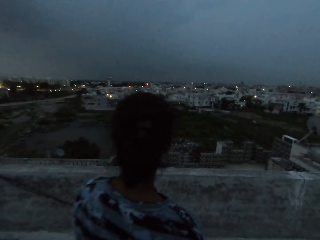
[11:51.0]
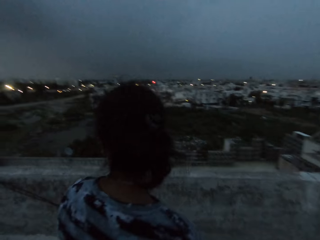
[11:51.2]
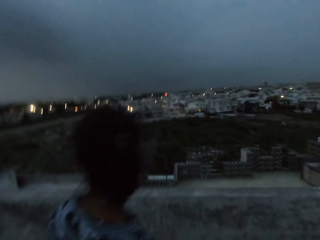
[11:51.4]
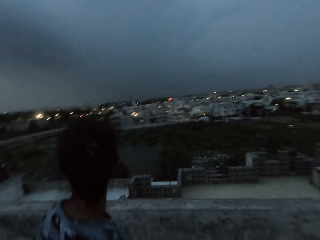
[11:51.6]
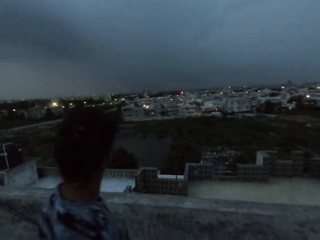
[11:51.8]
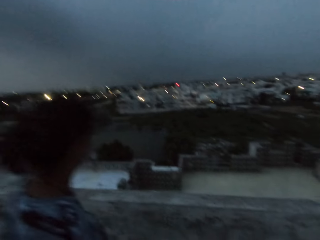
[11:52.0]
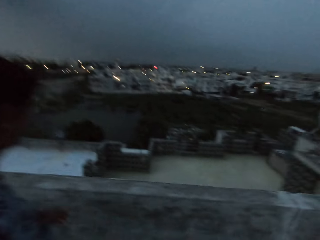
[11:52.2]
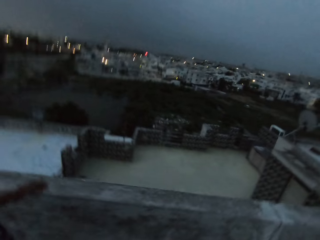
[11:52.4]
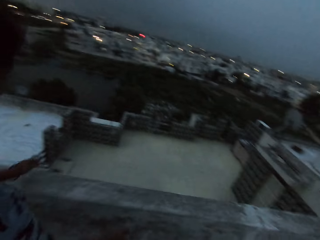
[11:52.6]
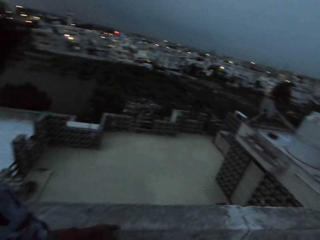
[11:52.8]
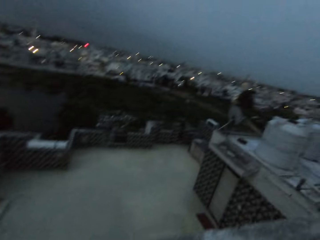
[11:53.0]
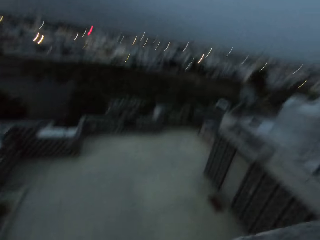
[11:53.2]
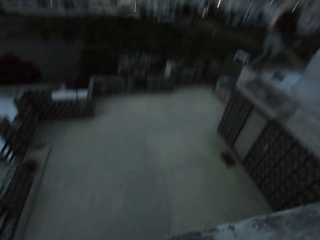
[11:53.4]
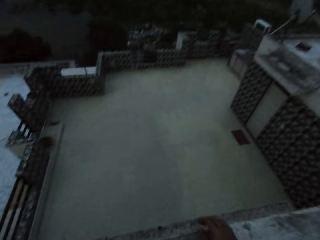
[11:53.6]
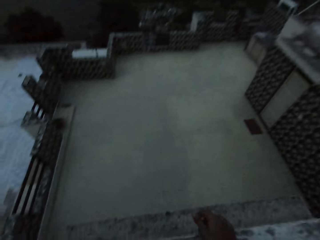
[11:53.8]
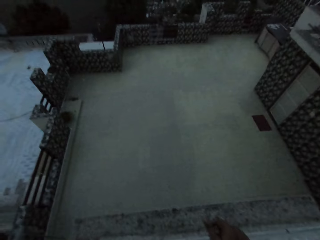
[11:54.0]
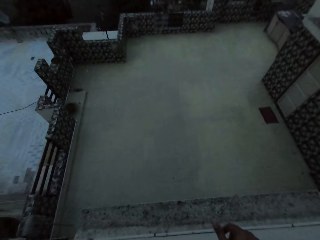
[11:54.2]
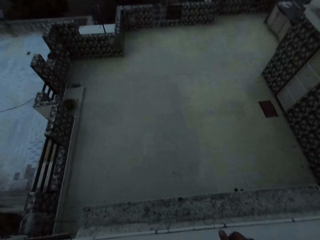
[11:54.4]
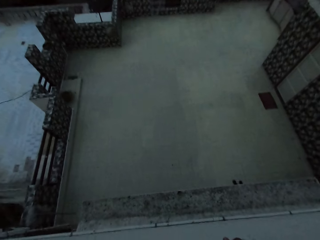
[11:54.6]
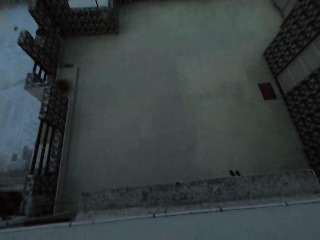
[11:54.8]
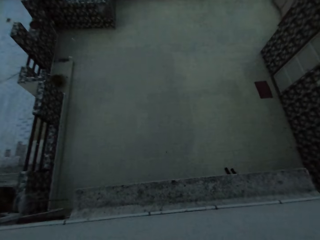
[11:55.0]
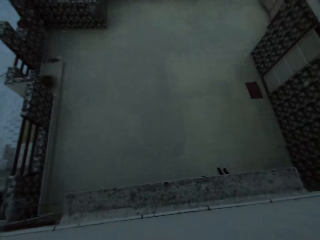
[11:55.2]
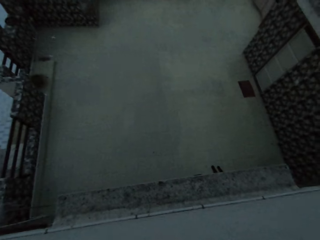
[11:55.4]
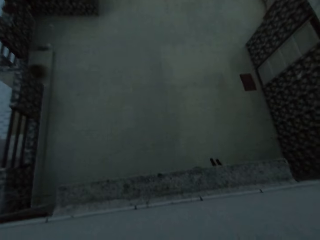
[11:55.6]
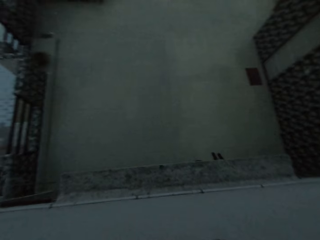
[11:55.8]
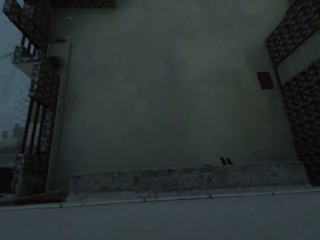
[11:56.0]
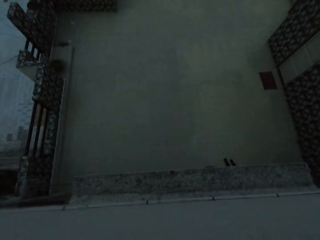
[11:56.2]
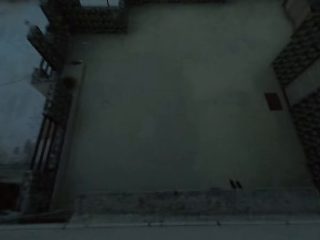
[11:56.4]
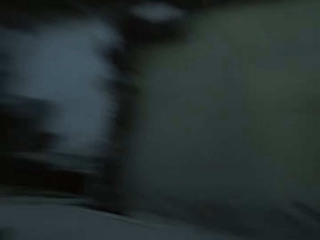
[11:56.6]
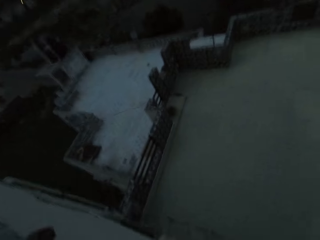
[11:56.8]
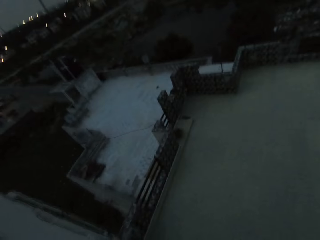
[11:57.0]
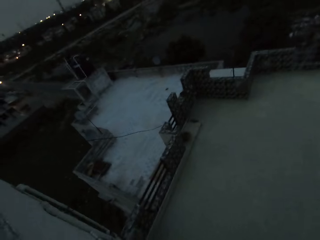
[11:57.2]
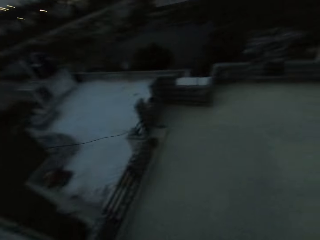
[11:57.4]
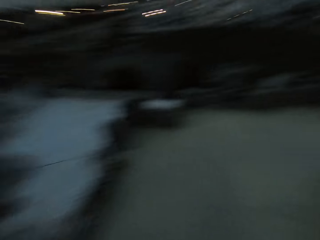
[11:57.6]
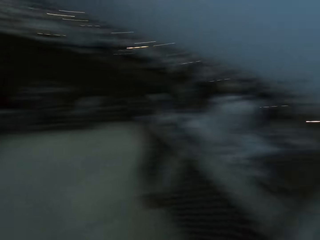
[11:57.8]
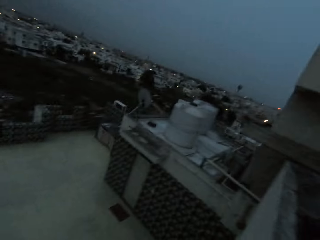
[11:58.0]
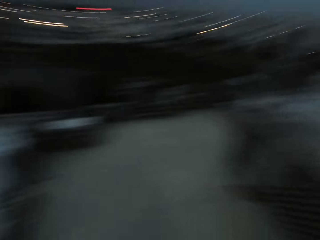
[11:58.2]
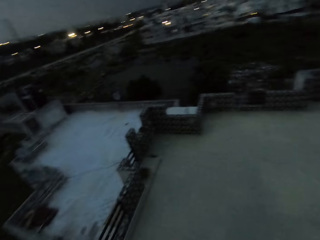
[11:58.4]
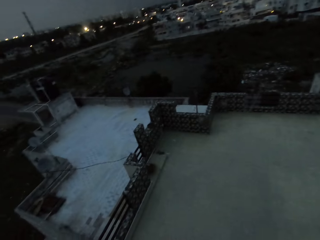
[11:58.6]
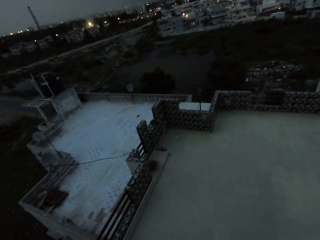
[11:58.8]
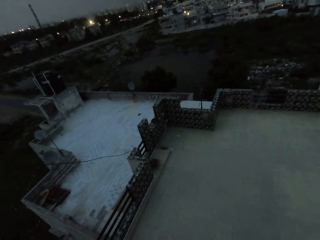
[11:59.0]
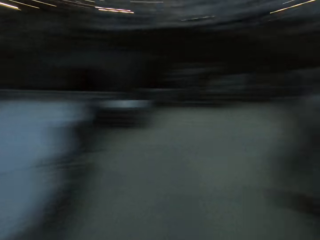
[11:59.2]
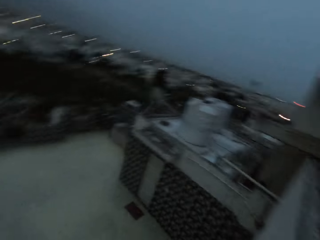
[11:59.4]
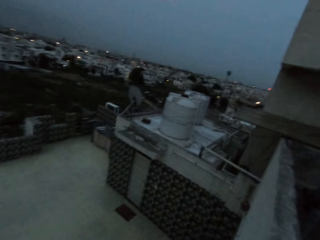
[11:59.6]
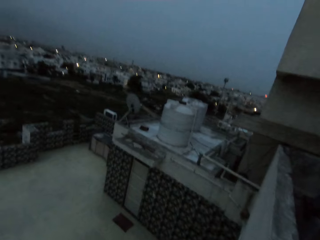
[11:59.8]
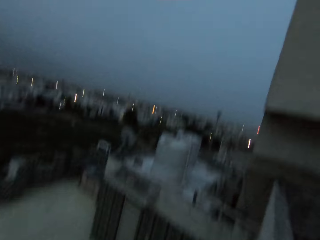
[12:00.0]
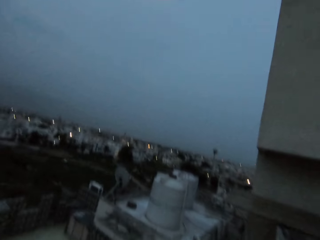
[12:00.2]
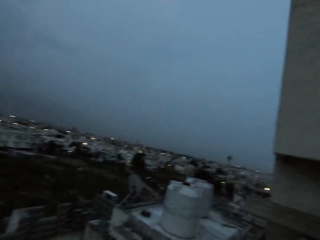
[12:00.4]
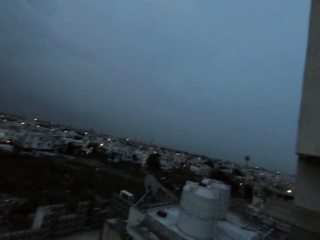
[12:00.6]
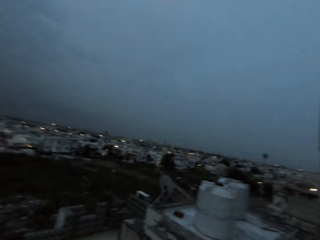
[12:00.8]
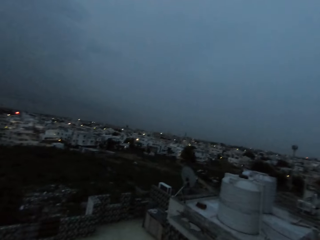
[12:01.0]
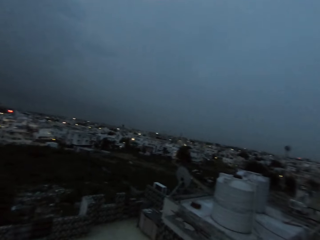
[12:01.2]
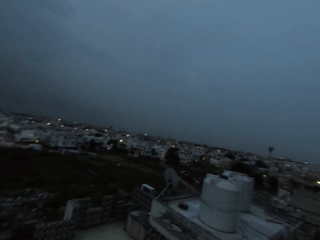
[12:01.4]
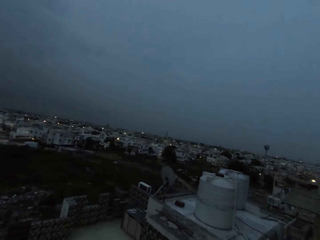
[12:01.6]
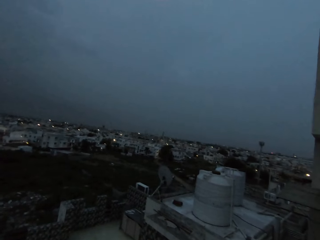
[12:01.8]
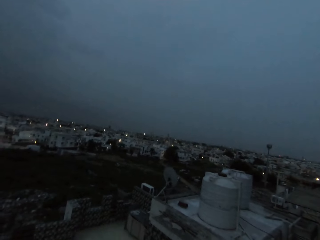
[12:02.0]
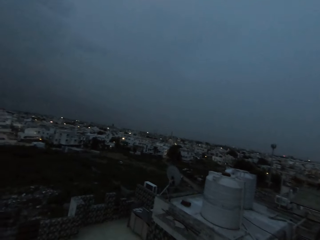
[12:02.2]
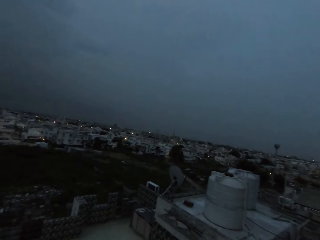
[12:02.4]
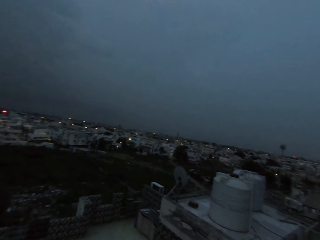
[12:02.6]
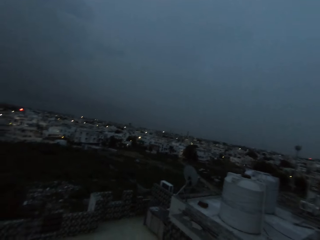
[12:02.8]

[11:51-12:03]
The camera wearer walks around. They look around.

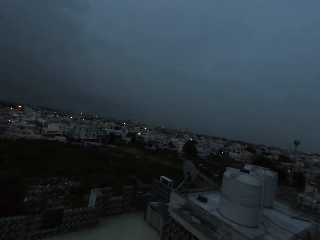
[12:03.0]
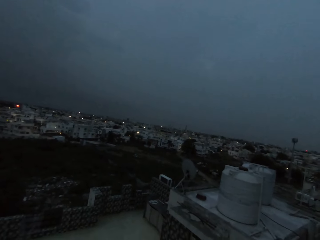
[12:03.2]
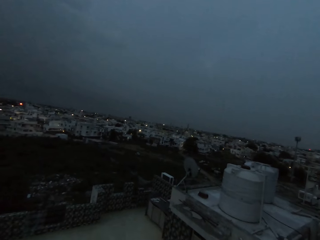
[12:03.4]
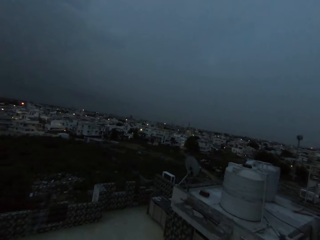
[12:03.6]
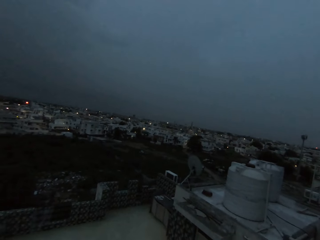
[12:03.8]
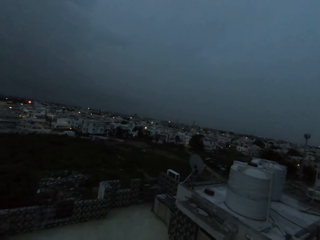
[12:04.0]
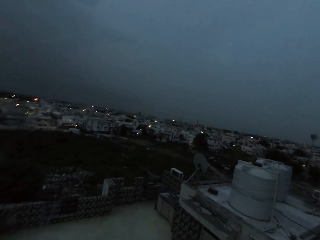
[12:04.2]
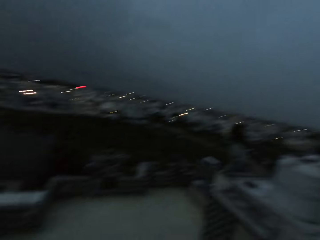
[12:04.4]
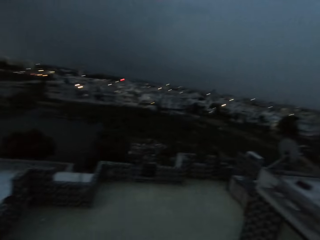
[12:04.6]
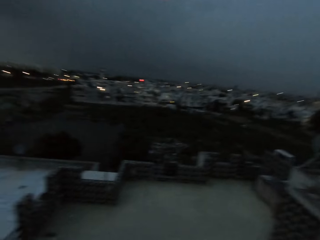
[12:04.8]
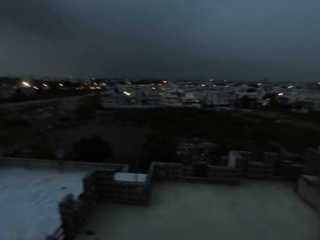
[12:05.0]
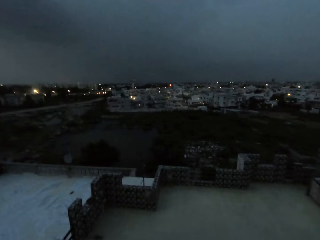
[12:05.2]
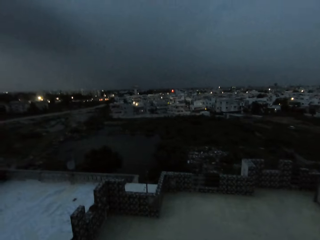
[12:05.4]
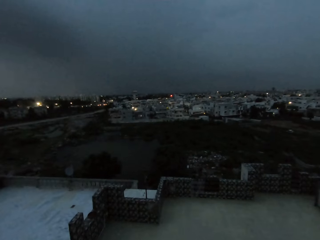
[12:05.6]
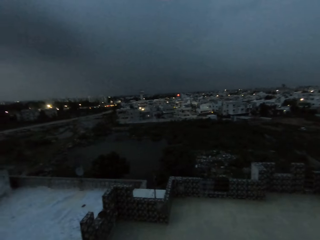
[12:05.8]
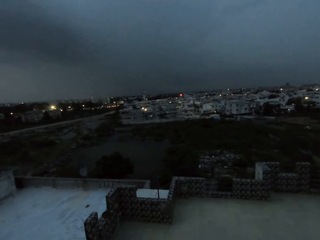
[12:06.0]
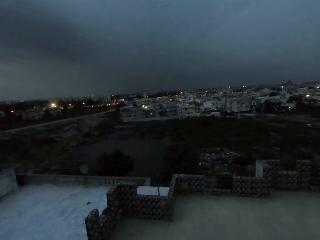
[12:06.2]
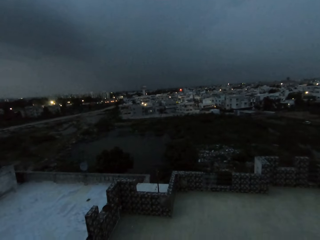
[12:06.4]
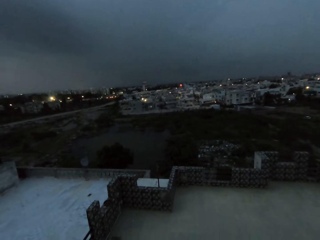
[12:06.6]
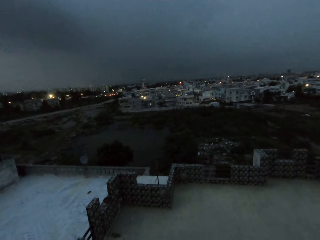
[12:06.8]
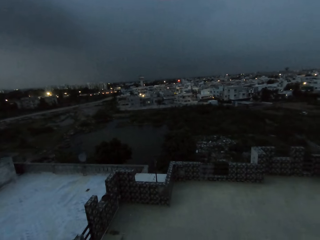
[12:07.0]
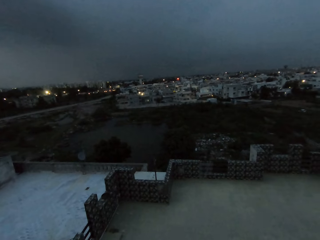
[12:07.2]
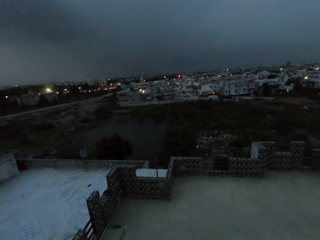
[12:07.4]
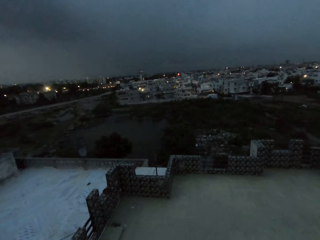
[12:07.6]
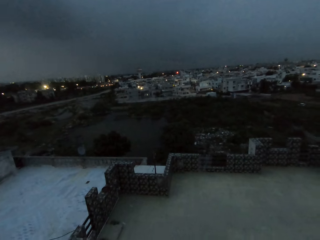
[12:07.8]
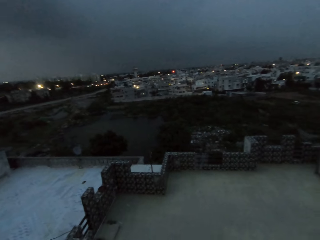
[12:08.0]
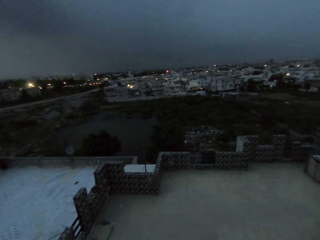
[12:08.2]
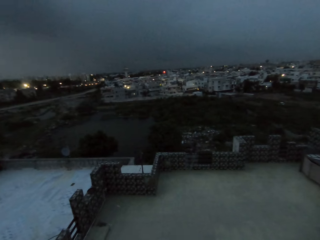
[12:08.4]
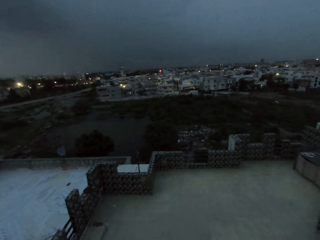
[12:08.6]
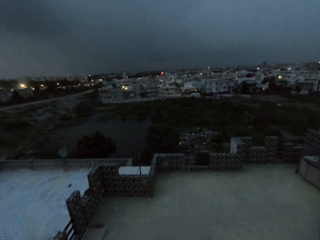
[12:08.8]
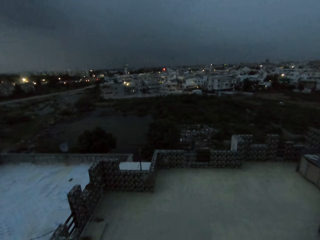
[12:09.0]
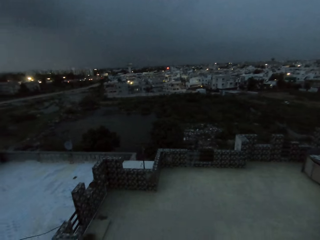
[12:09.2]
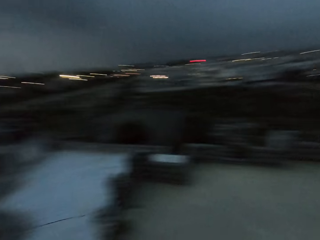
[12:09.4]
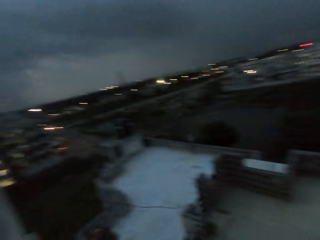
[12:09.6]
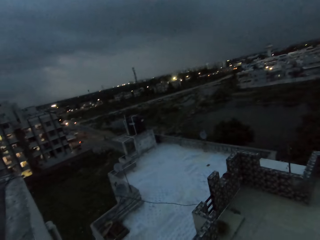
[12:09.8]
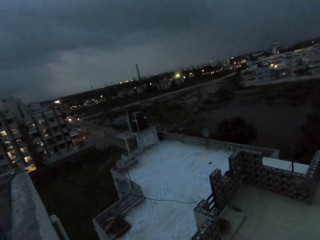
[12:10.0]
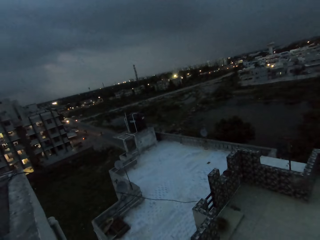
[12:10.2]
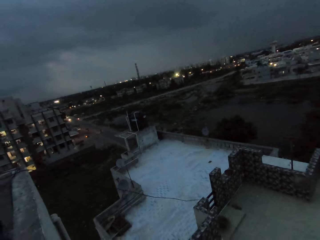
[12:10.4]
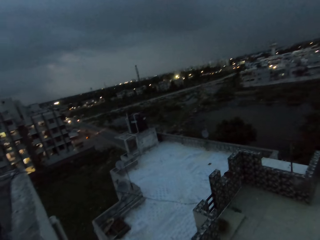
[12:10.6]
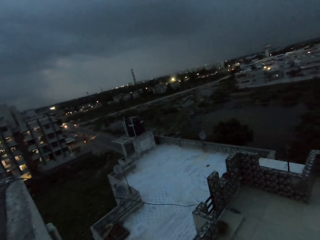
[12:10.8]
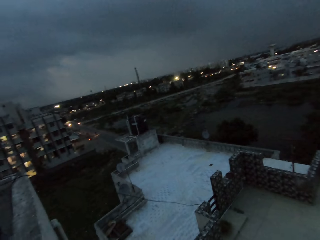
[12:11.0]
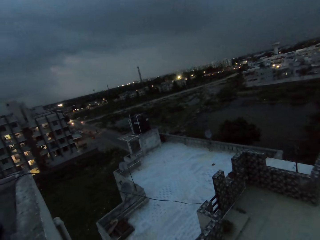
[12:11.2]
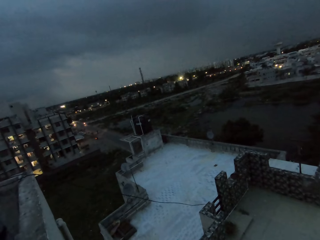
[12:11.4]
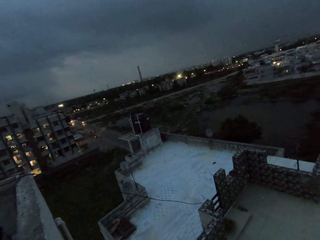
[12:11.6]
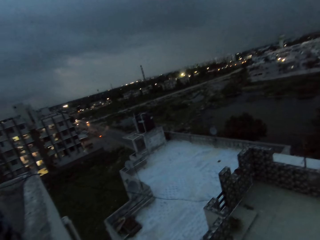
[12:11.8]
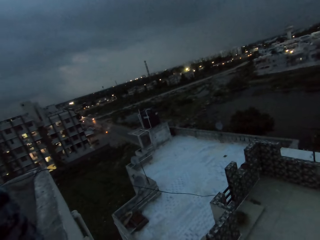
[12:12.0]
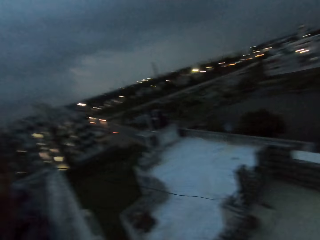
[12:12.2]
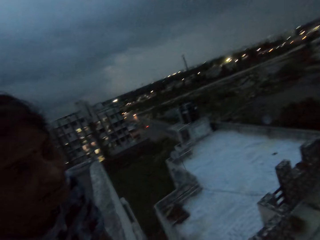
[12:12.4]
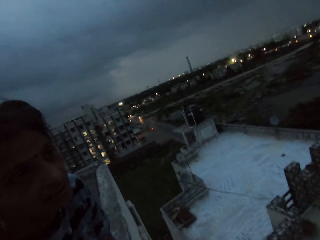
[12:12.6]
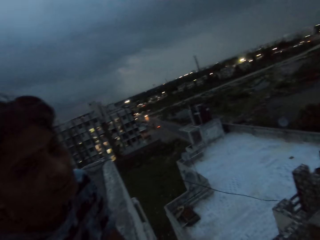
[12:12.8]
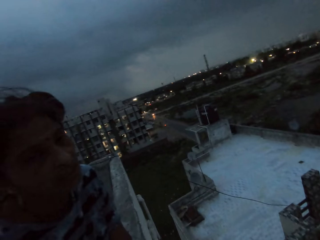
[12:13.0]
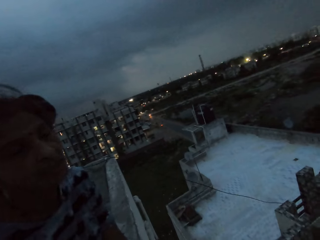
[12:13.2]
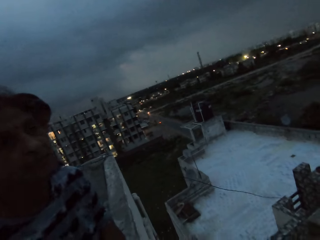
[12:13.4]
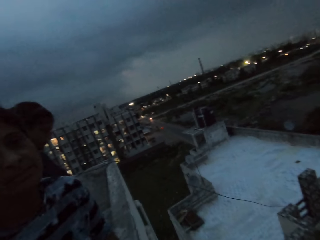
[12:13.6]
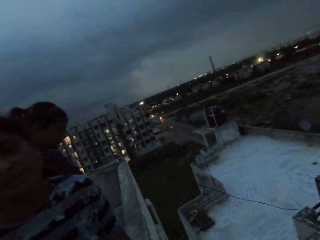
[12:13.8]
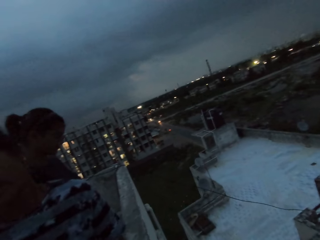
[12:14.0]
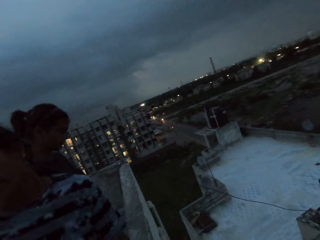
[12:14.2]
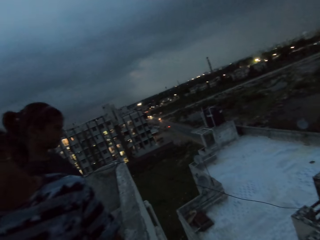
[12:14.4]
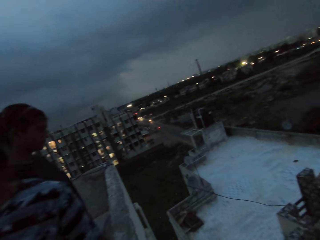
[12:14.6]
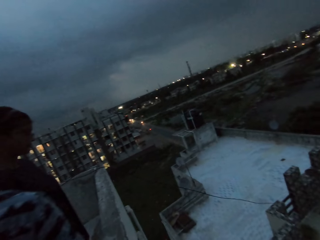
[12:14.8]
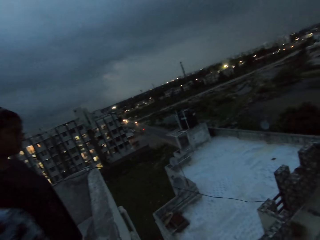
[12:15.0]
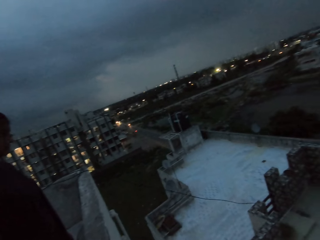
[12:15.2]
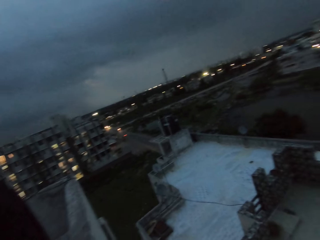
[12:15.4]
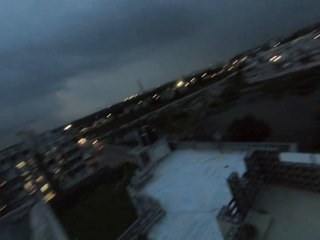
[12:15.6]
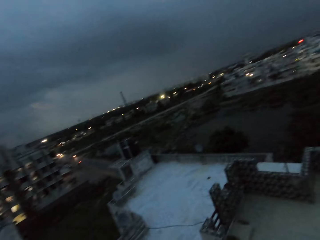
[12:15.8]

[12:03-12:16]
The camera wearer interacts with the woman.
